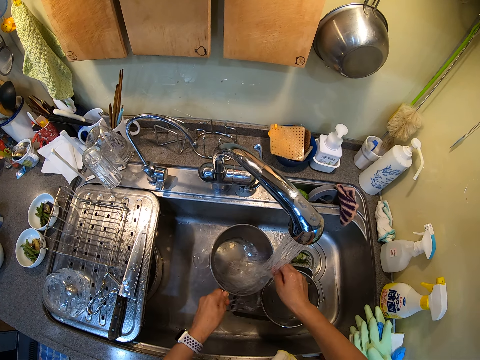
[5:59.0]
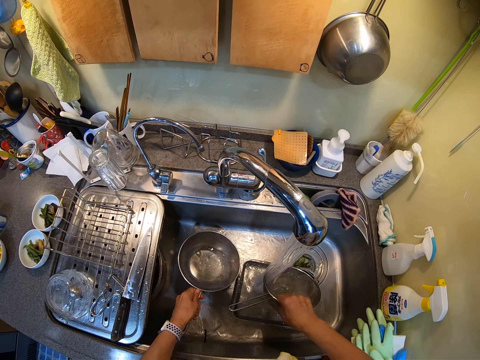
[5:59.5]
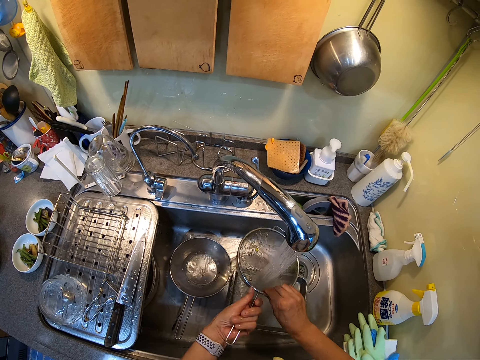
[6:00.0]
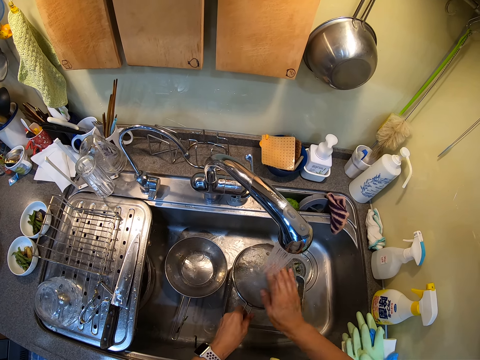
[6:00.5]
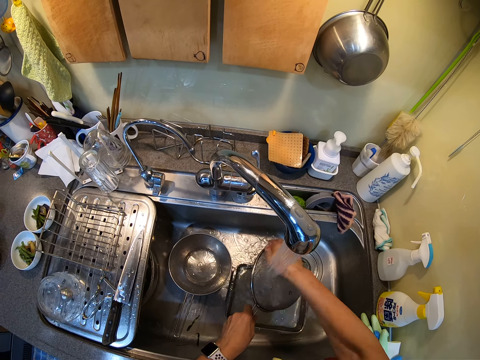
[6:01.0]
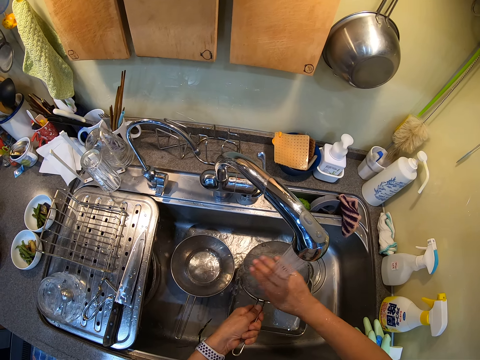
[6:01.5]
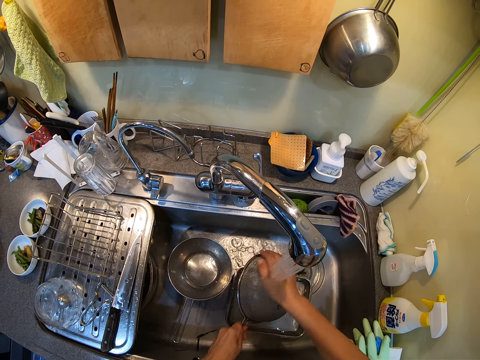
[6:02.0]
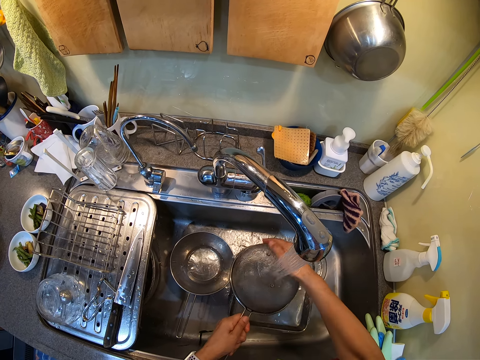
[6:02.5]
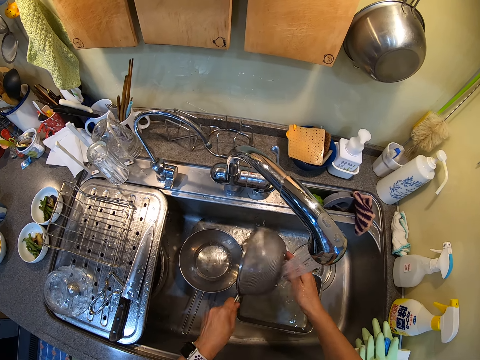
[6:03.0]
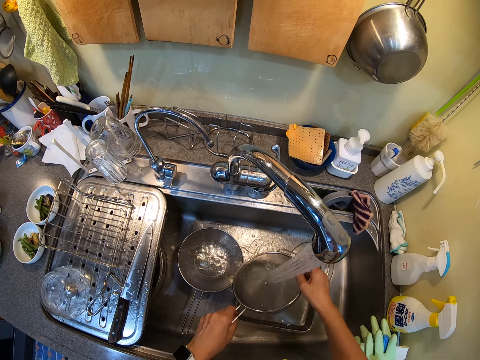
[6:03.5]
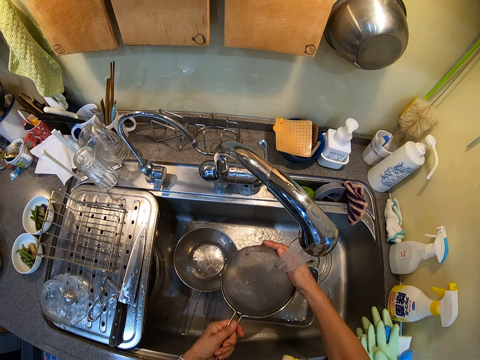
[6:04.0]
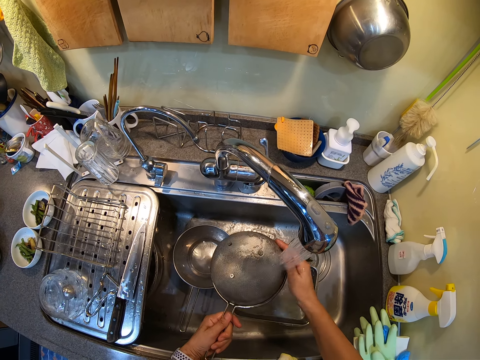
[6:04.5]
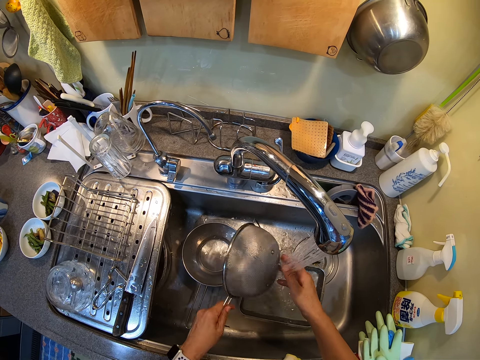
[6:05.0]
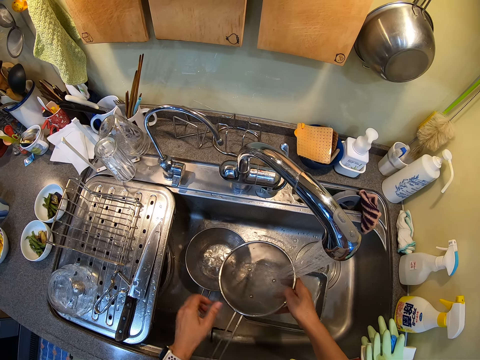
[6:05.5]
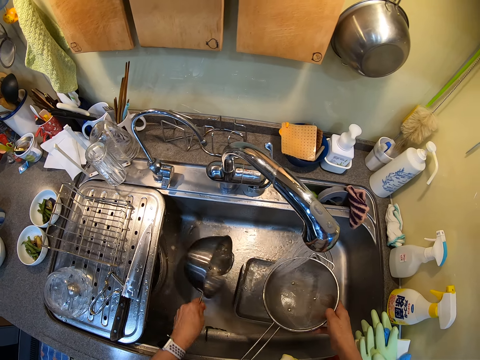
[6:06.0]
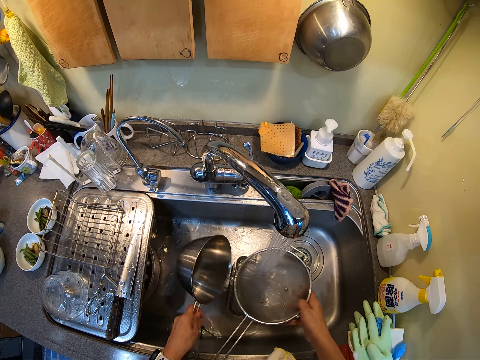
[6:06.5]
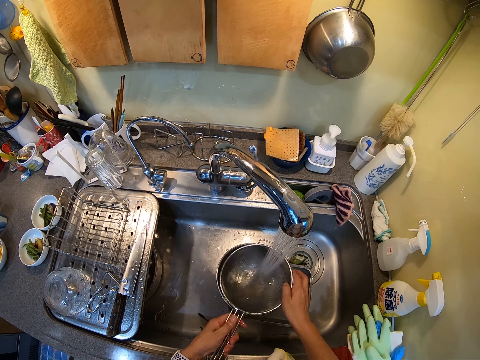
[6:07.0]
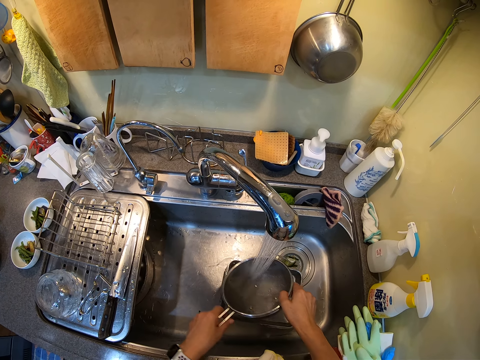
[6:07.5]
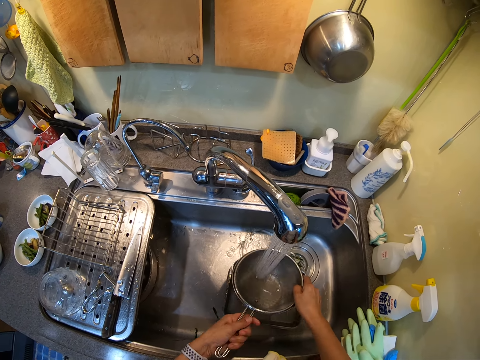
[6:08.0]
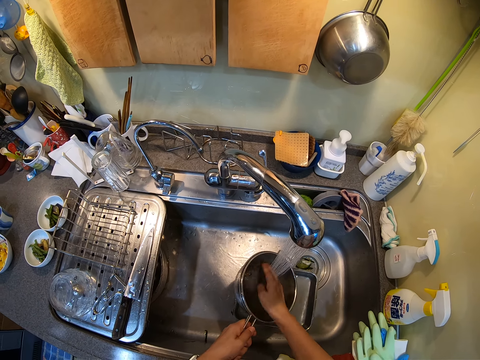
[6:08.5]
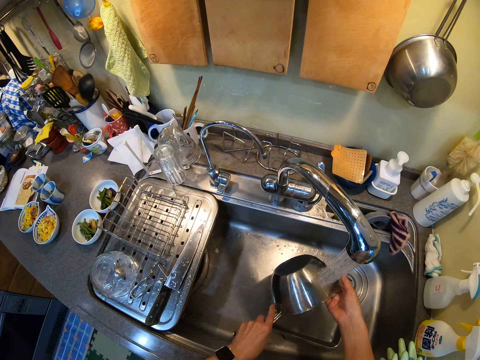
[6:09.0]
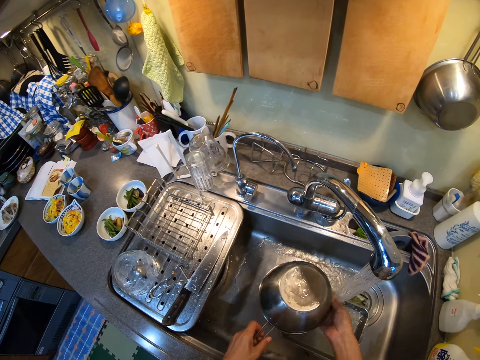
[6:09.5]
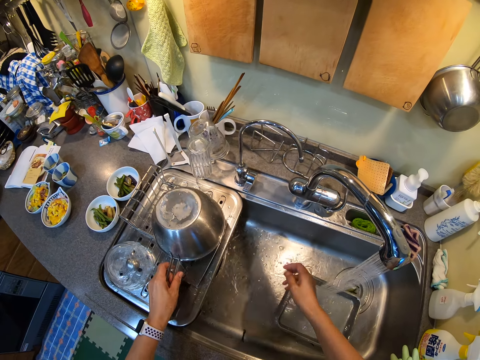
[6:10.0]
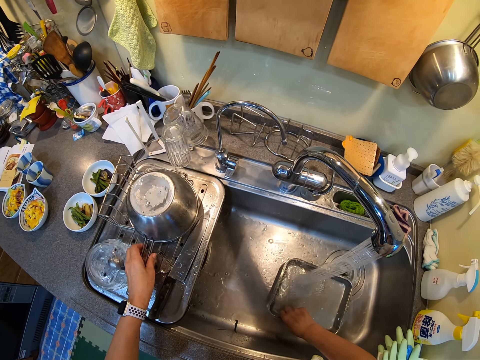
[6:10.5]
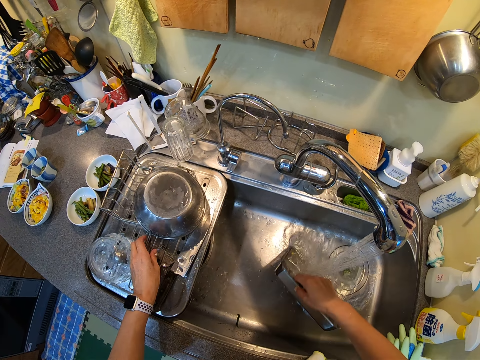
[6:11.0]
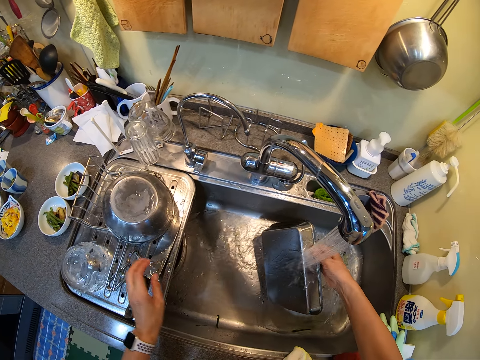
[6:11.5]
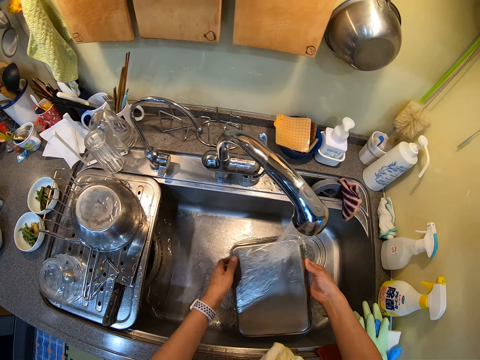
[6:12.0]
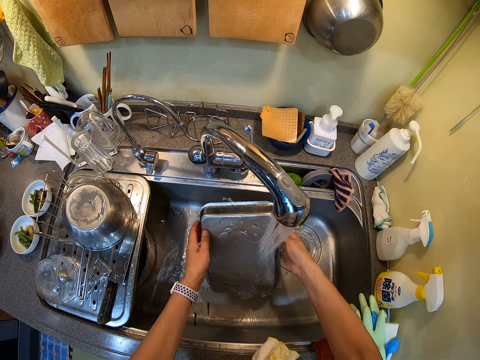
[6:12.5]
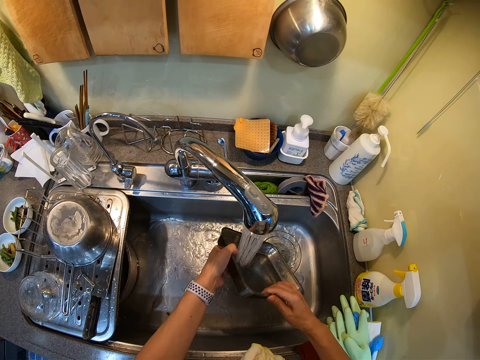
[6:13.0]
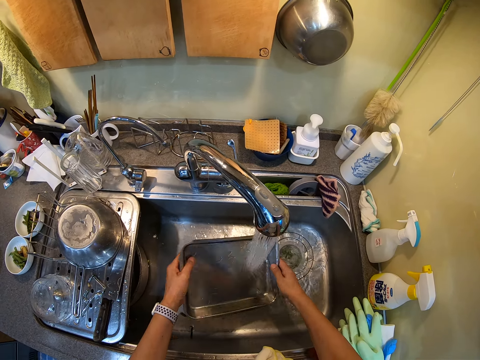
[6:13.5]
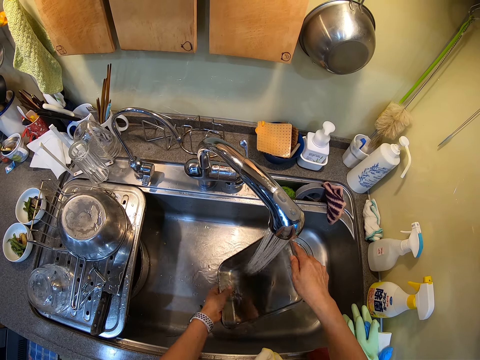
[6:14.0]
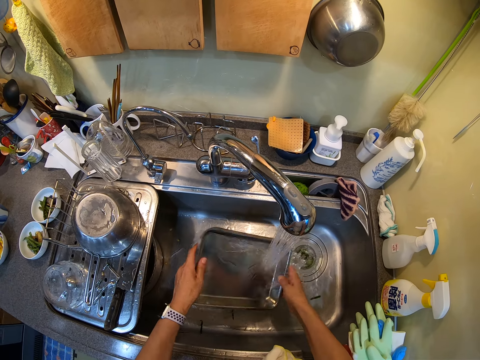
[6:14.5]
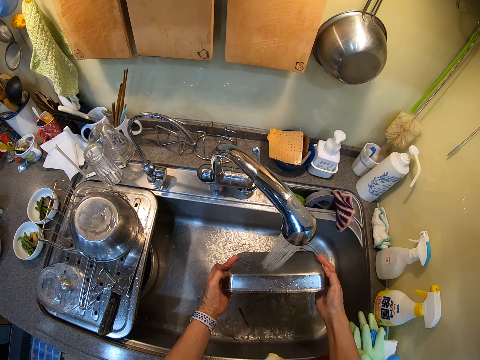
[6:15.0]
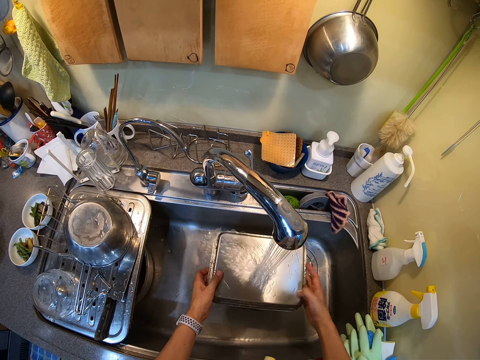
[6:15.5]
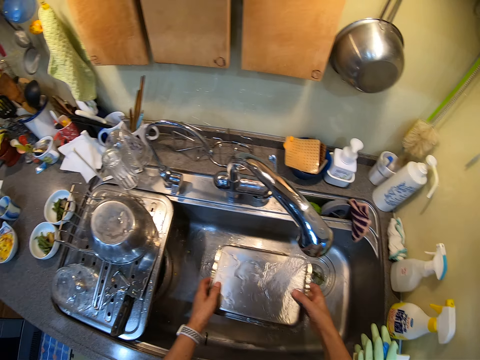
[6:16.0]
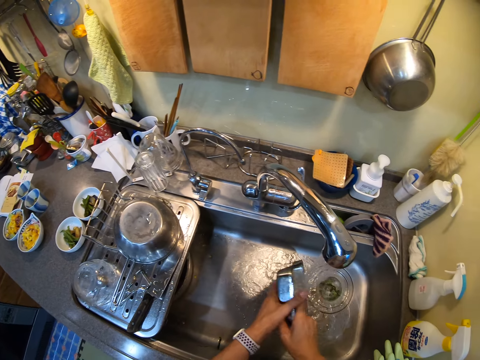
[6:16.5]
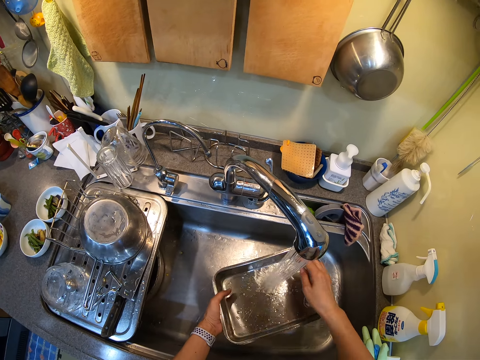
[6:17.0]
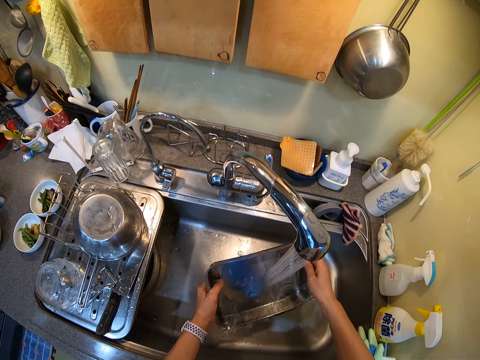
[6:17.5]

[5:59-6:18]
The camera wearer picks up the sieve. They pick up the aluminum basin. They wash the sieve. They place the sieve and the aluminum basin on the sink. They lift the tray. They wash the tray. They turn off the tap.

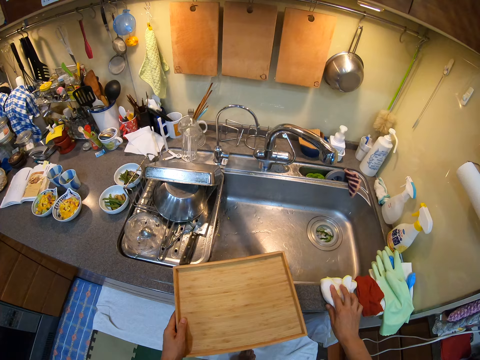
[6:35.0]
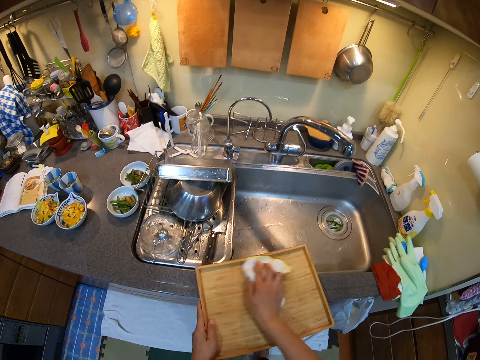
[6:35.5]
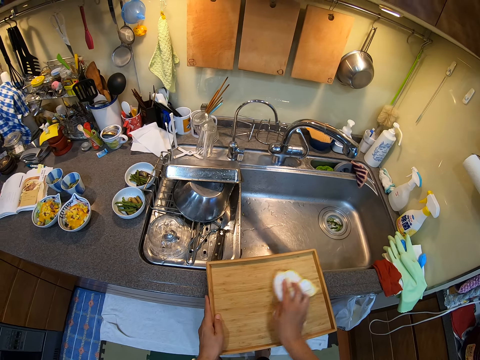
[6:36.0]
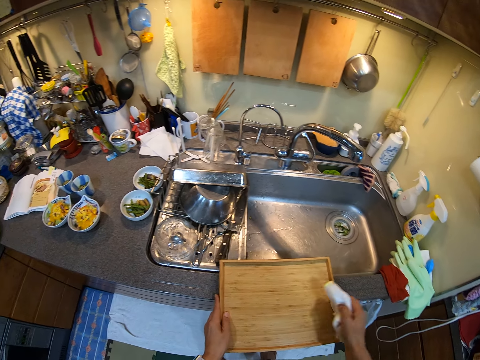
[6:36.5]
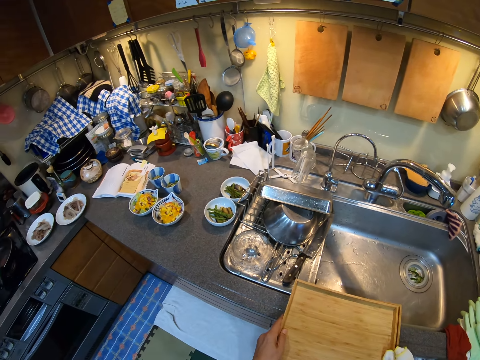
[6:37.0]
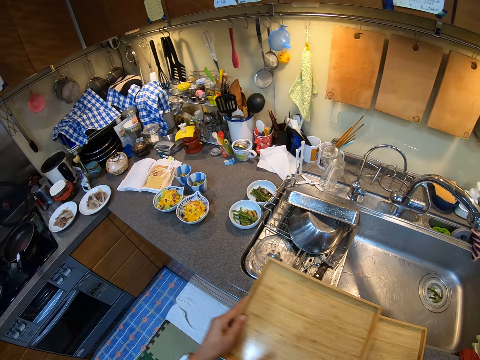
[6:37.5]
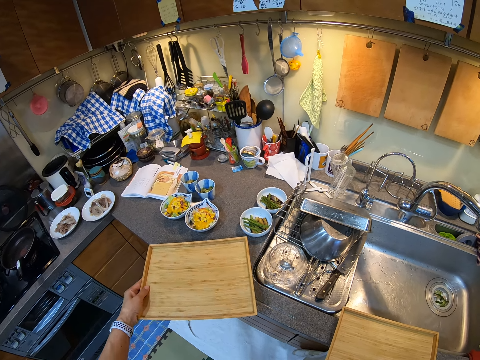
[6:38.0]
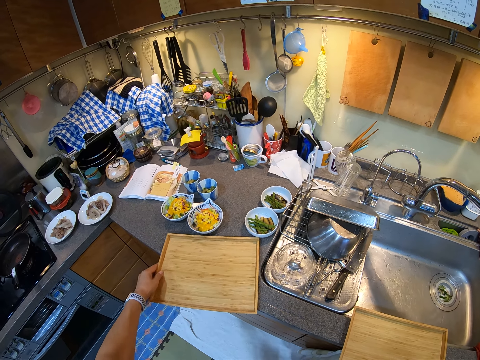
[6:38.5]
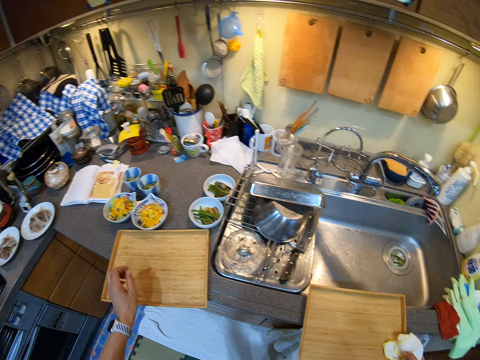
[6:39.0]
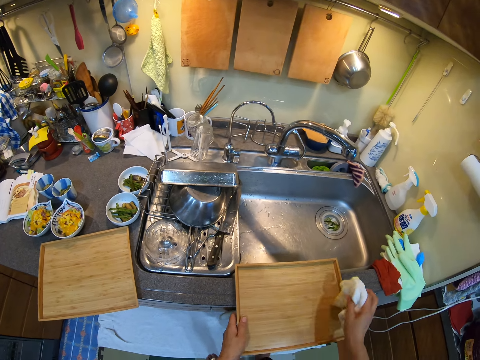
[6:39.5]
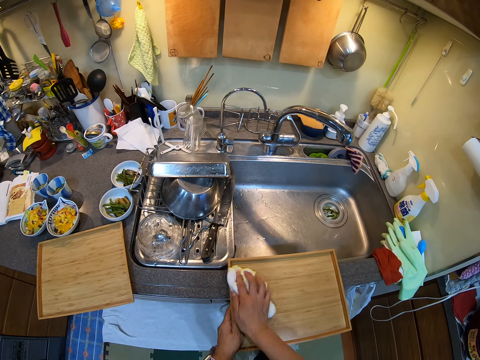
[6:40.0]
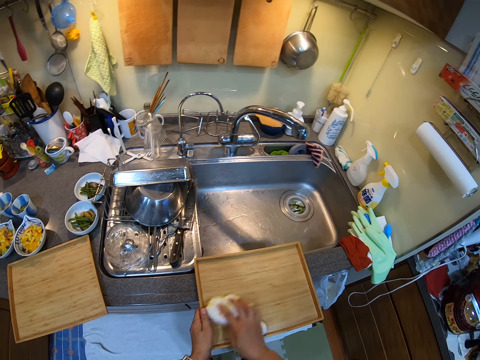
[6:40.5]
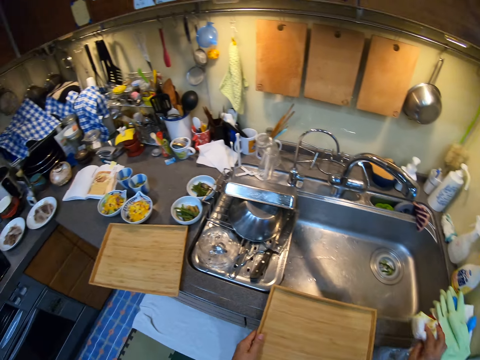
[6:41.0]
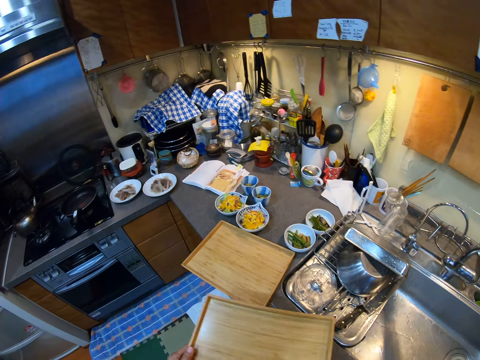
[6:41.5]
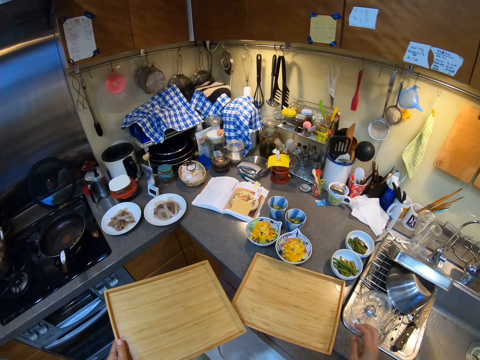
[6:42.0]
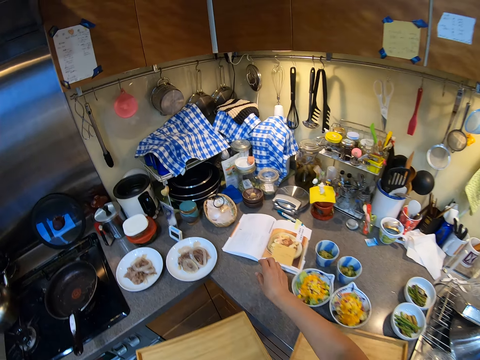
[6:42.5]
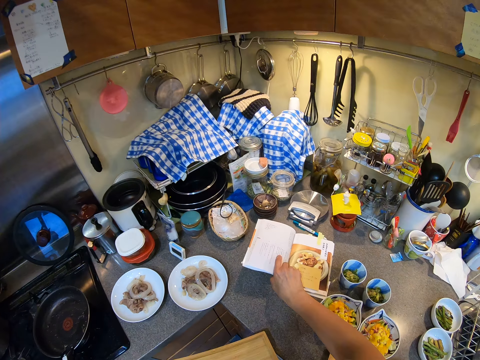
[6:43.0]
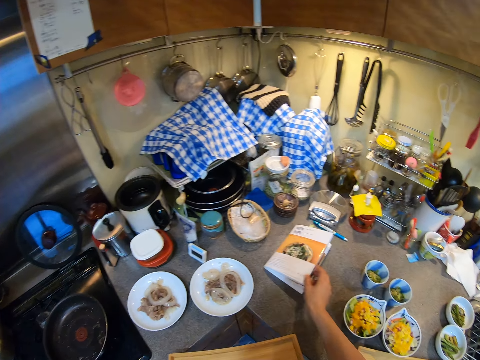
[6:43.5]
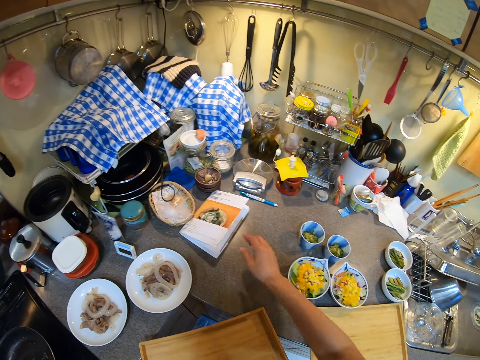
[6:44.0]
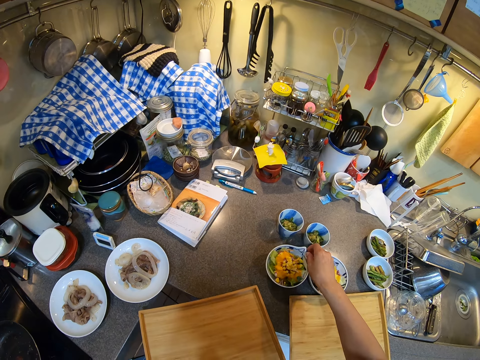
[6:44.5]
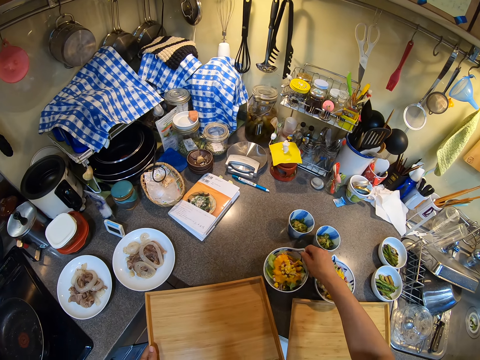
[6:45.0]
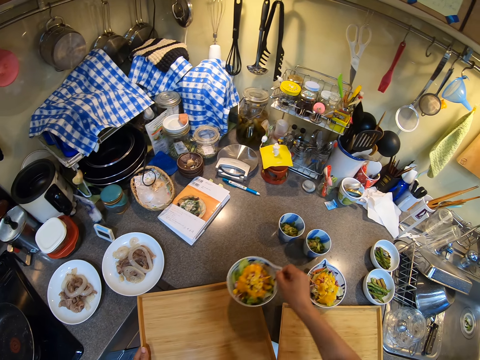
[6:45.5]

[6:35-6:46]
The camera wearer places the tray on the countertop. They wipe the tray. They place the tray on the countertop. They wipe the tray. They move the position of the recipe book on the kitchen counter.
